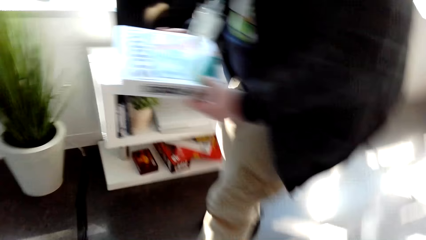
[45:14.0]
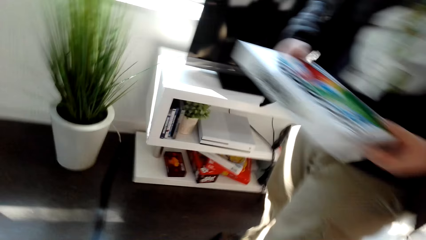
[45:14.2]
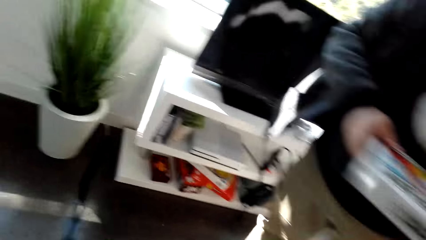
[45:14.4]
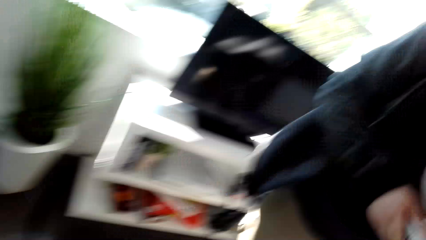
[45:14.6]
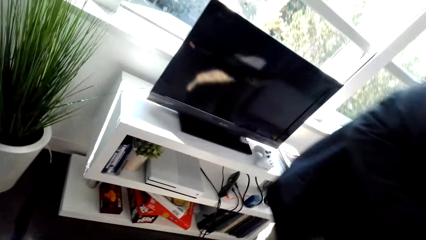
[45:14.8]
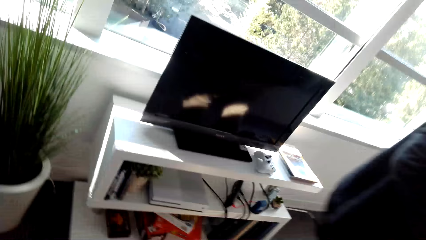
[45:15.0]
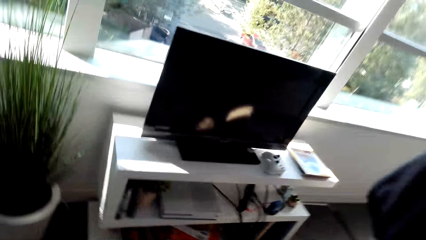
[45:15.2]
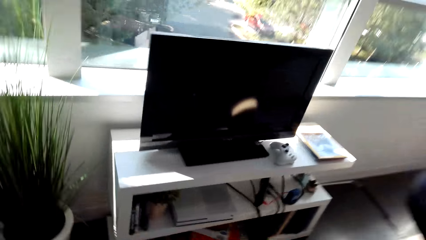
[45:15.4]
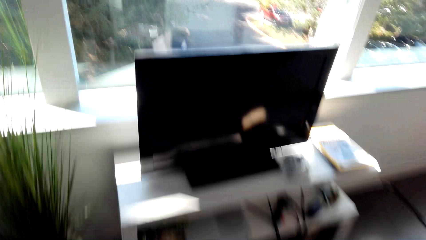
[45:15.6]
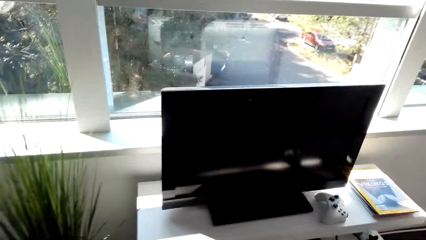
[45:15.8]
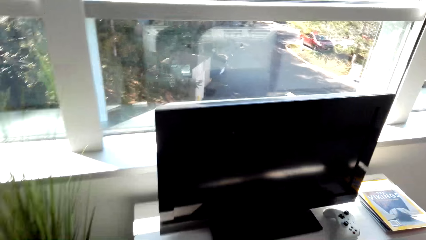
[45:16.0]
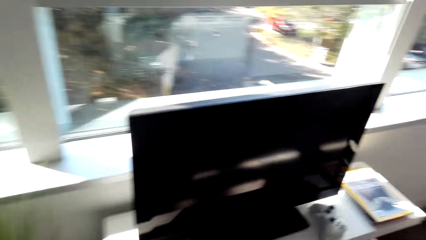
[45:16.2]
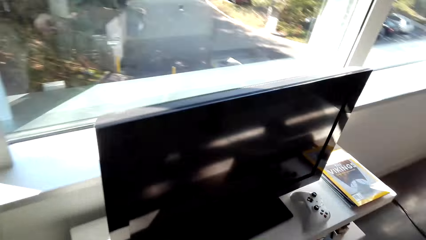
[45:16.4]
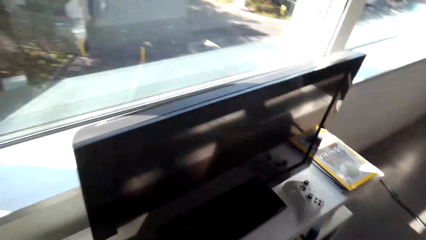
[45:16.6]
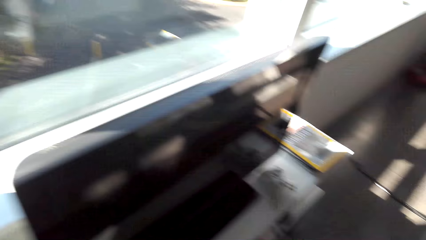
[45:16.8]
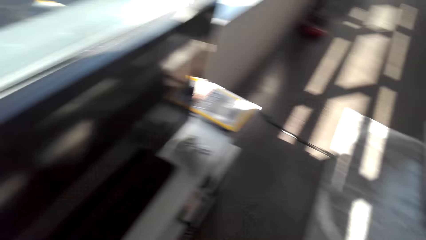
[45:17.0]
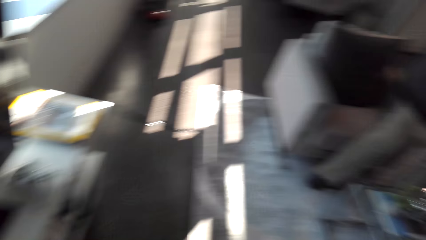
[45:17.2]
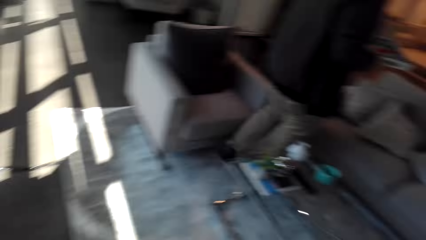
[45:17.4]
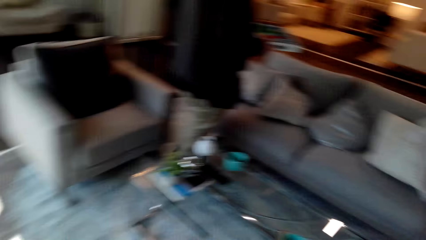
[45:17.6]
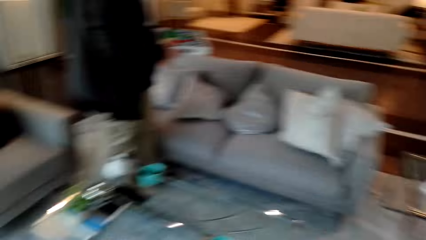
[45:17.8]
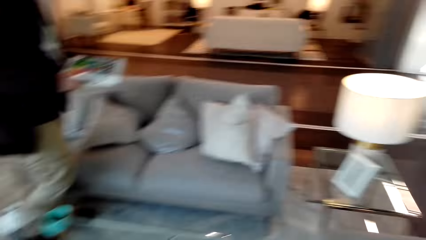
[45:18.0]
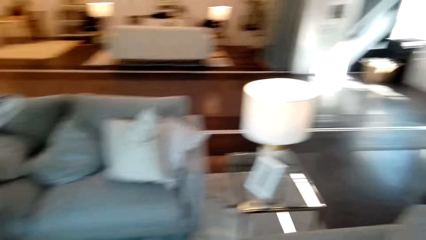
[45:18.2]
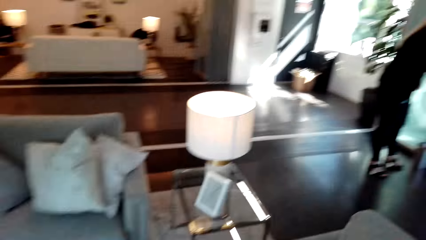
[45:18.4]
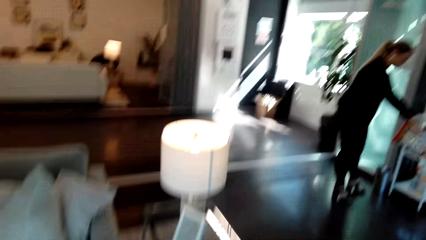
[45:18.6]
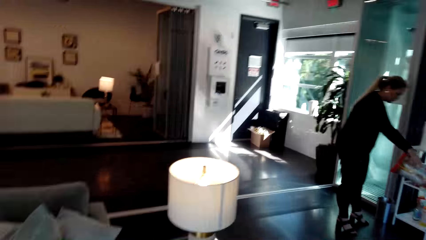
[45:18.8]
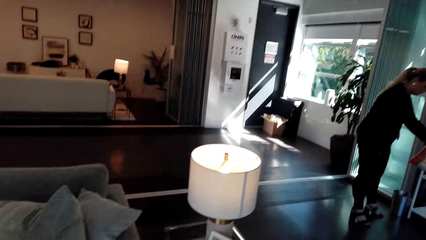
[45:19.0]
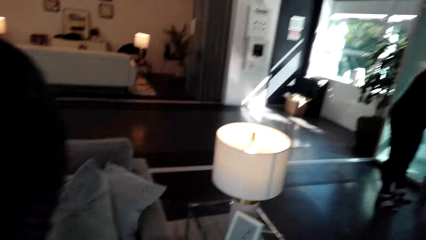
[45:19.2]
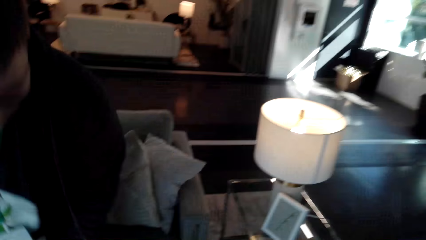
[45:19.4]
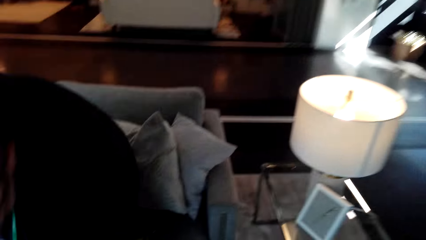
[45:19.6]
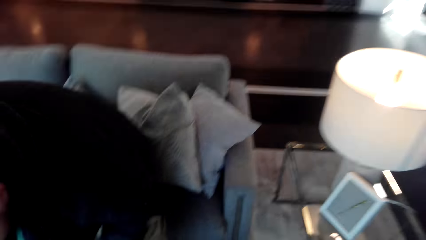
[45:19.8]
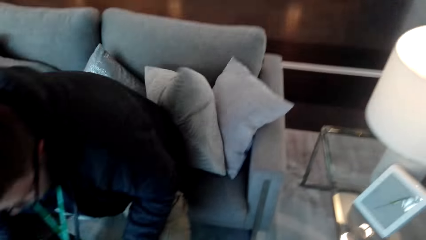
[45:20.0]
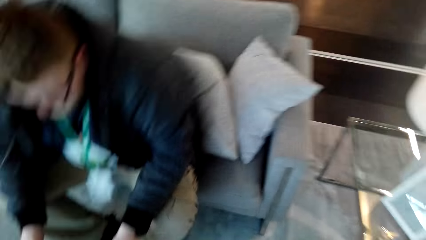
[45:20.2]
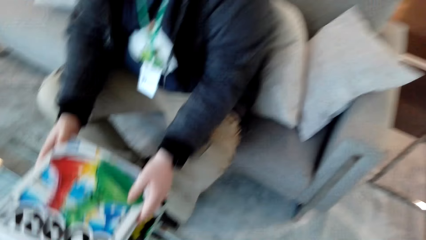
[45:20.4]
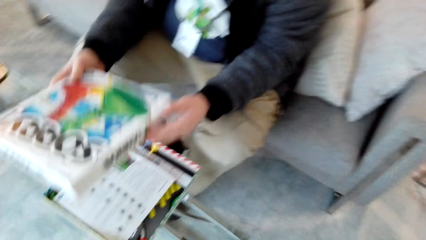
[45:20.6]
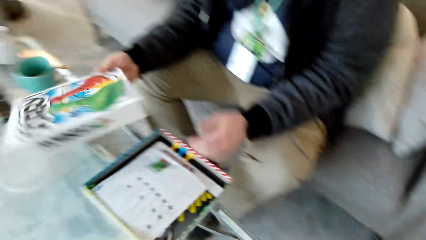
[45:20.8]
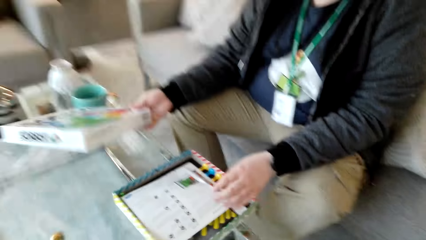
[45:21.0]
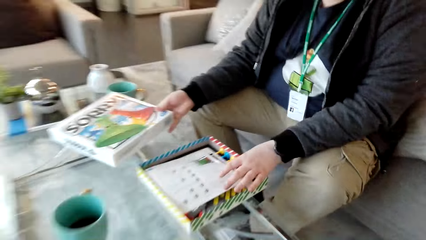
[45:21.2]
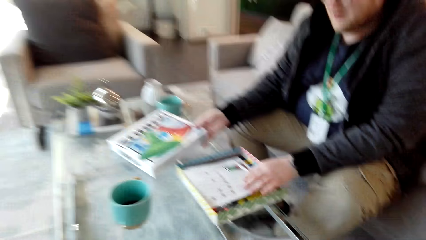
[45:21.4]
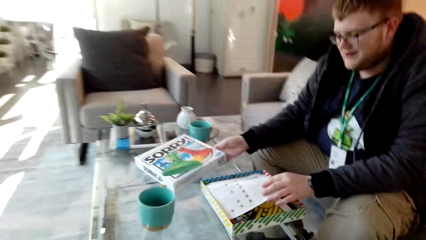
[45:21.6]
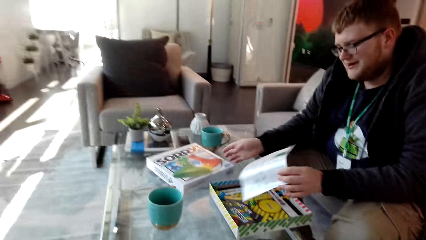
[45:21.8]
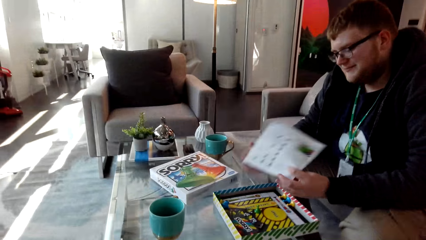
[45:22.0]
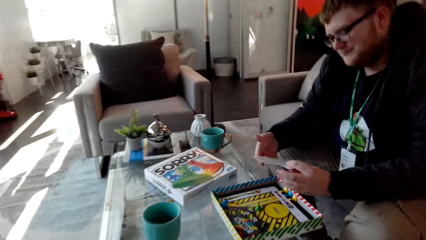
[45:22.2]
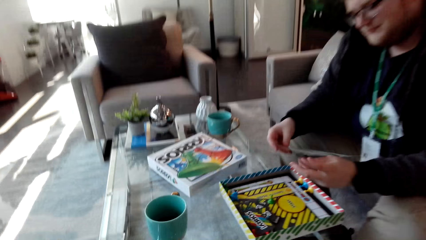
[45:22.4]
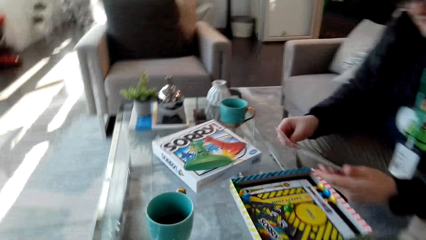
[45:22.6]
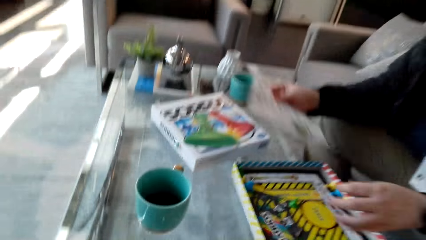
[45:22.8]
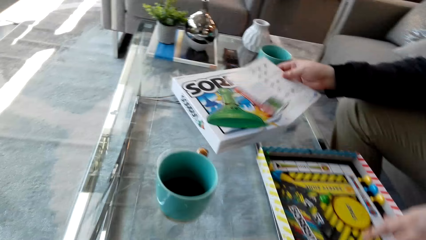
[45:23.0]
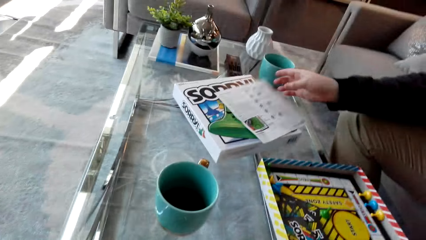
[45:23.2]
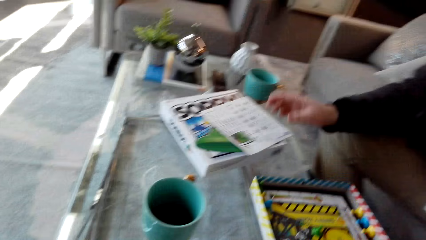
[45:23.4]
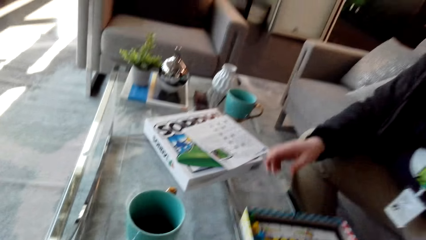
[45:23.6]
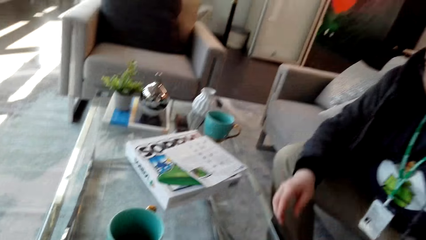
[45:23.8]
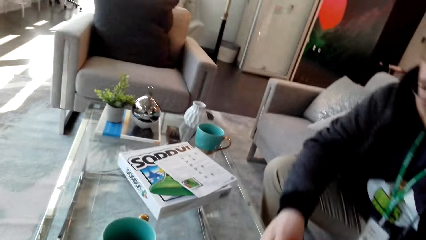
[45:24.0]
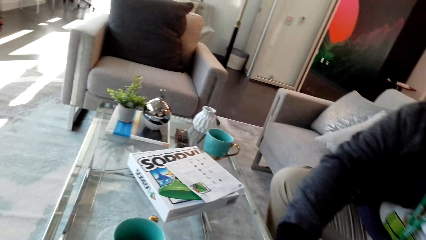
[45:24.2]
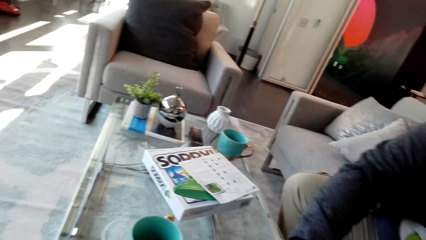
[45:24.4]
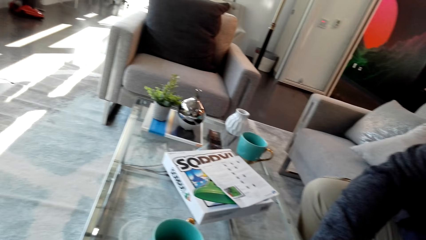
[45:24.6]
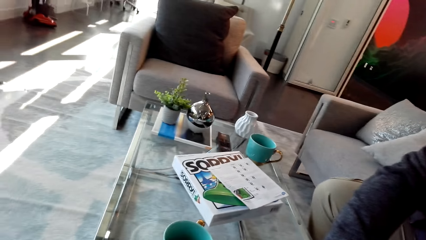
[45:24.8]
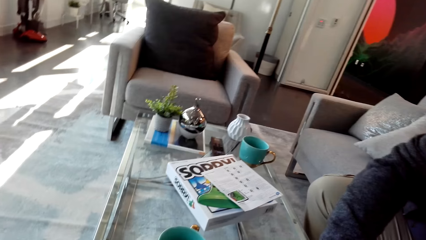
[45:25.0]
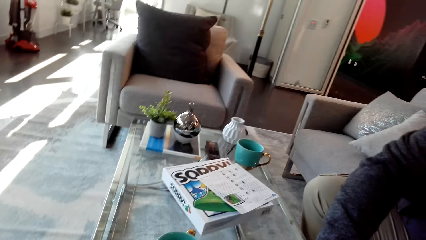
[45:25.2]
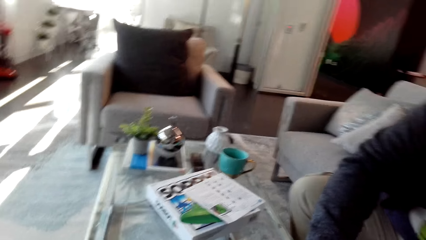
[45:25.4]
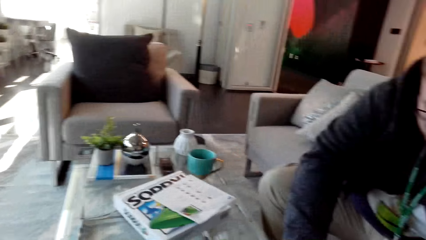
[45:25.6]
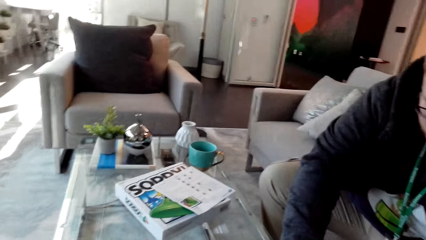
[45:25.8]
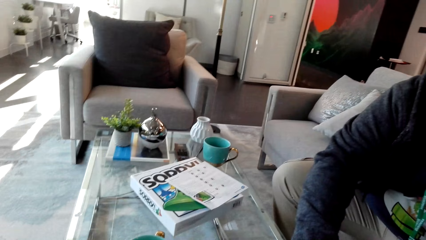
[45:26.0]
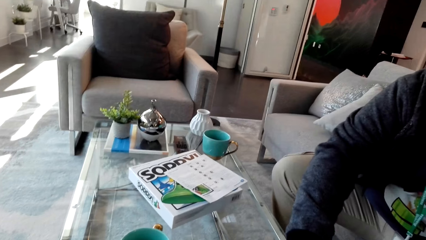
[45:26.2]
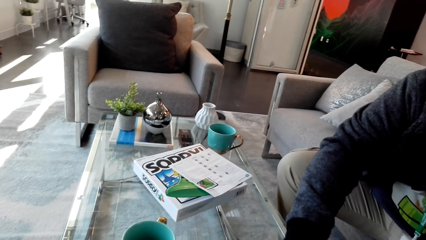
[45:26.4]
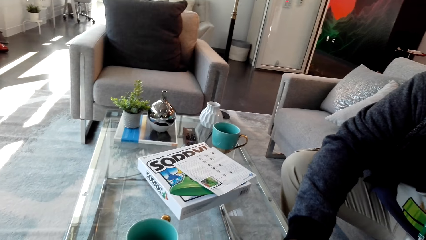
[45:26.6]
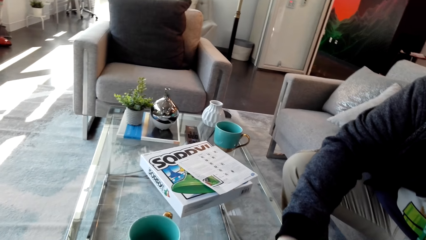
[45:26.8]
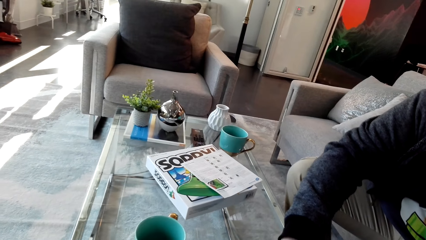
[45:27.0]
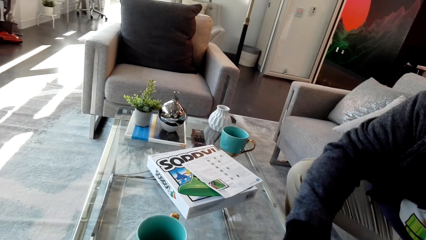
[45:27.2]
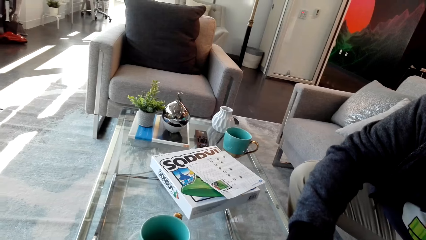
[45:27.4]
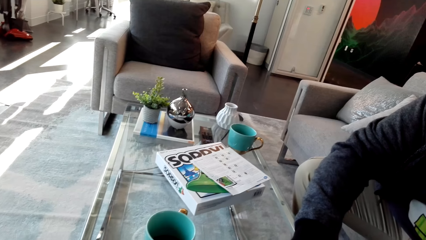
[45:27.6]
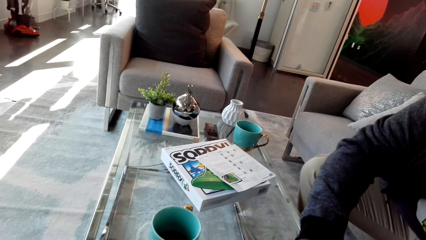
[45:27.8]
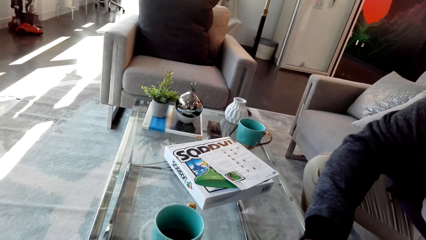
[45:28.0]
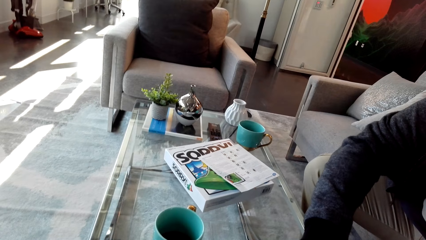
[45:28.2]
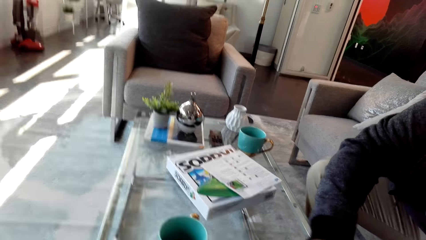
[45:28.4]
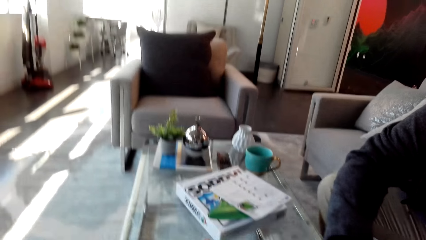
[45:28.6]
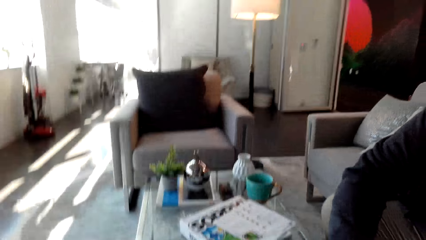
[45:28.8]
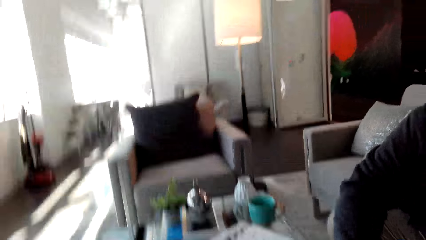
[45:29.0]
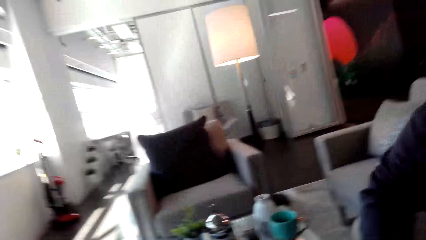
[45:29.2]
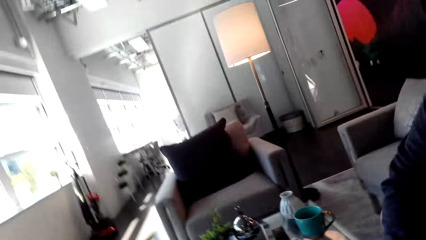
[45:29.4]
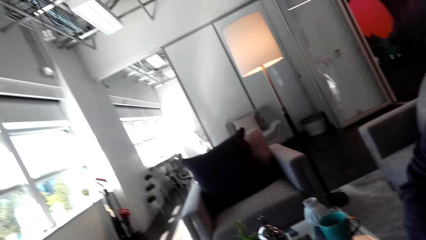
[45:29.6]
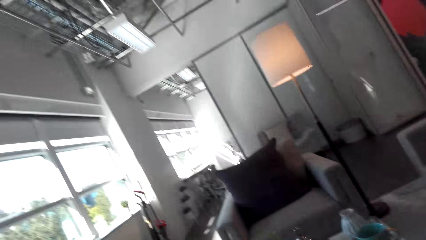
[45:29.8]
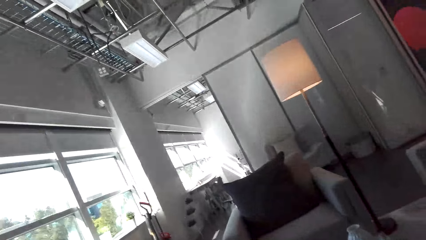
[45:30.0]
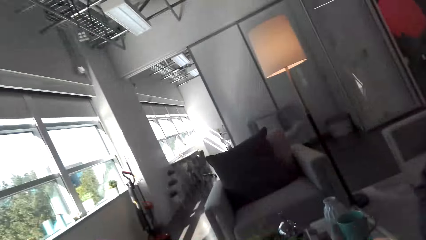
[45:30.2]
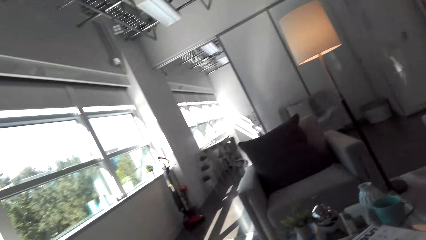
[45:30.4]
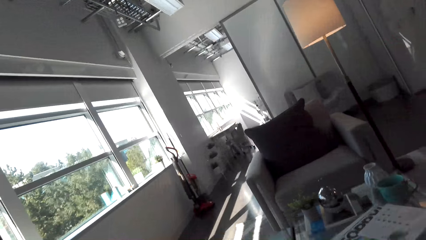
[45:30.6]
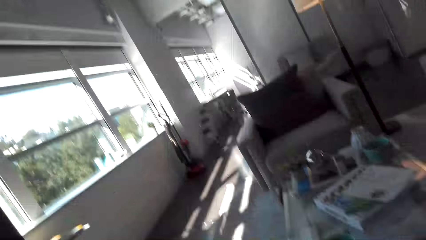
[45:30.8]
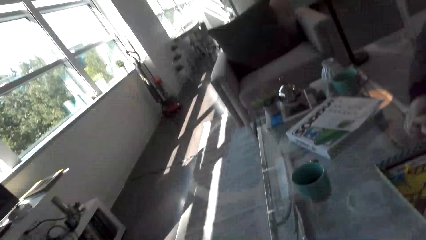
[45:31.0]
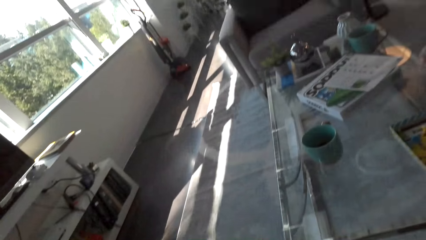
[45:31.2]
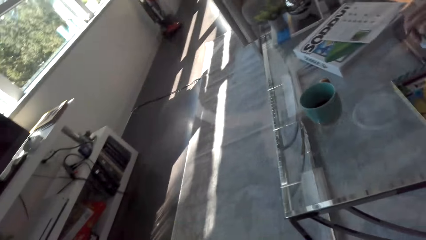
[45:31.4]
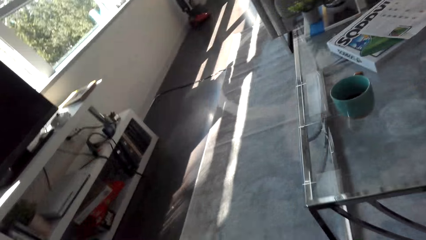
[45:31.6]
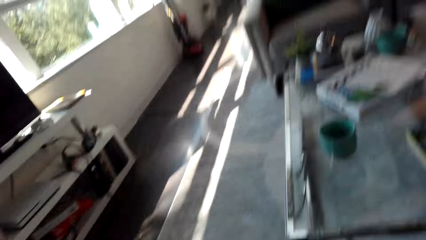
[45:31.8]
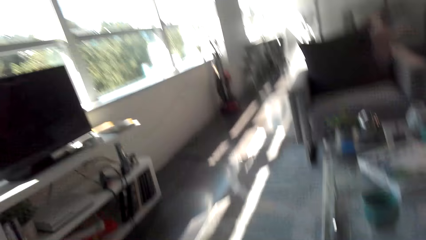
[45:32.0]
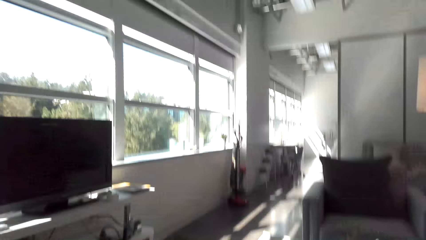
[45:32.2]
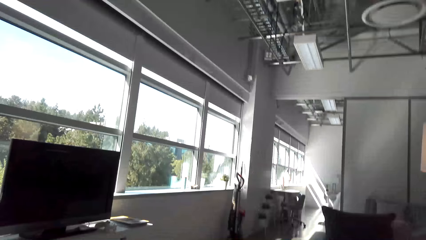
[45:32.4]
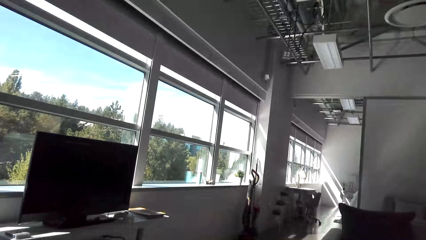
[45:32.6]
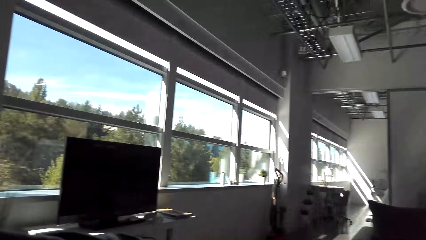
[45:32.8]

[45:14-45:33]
A man picks a chess board box from the TV stand. The man walks around. A woman stands. The man sits. The man opens the box. The man puts the box on the table. The man takes out a paper or manual from the box. The man drops the manual. The man moves the box. The camera wearer looks around.
